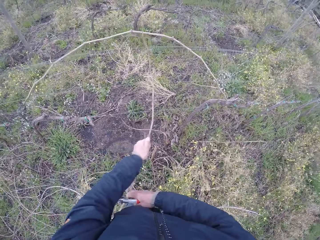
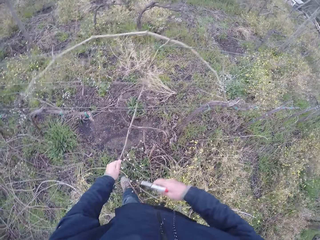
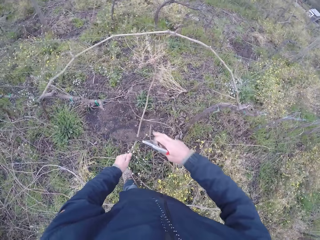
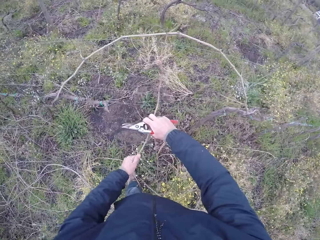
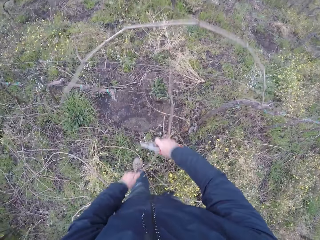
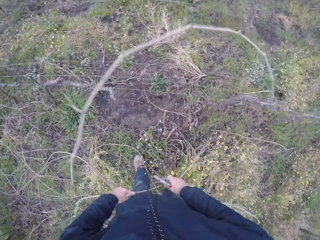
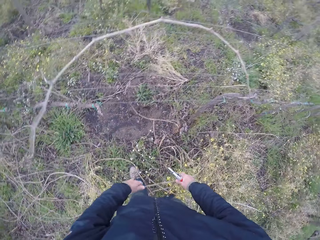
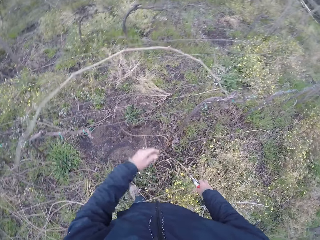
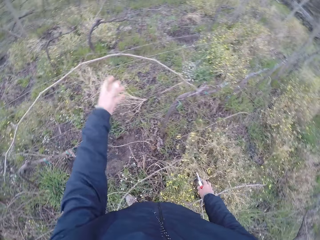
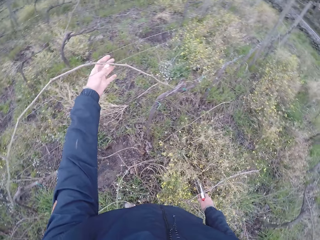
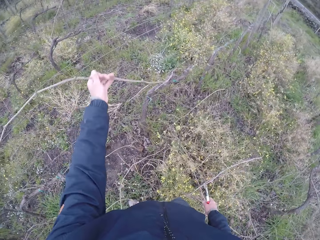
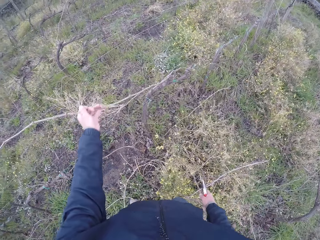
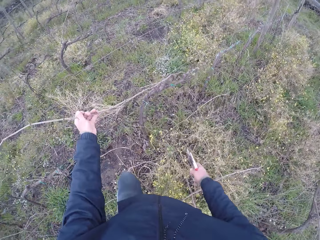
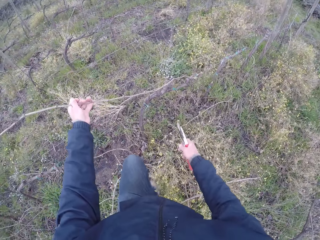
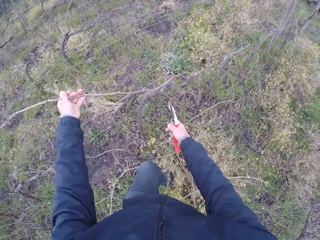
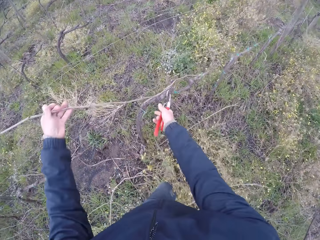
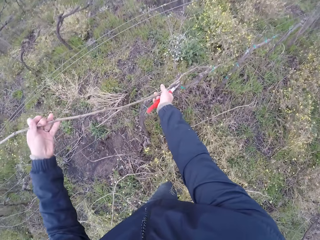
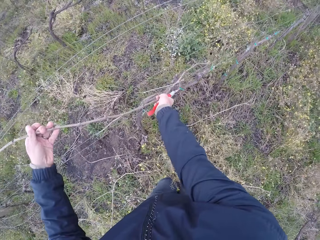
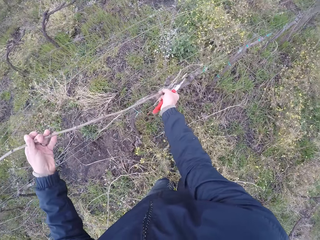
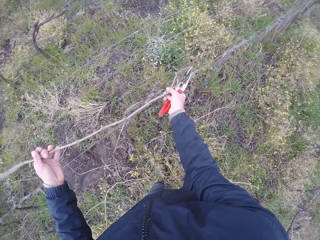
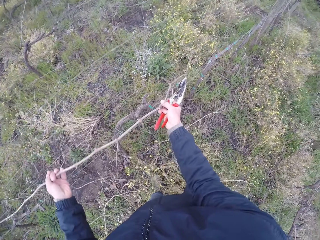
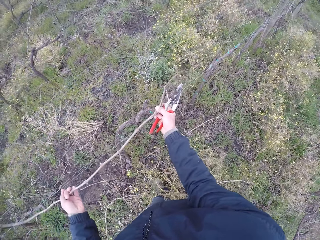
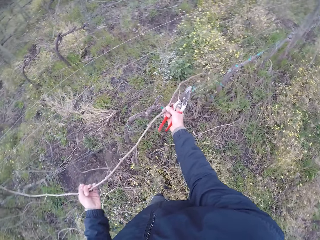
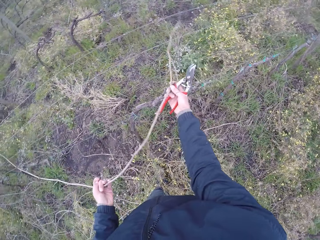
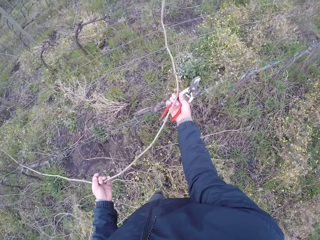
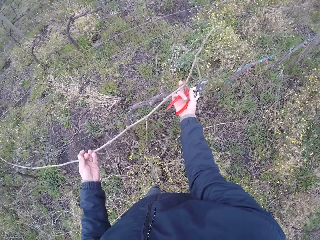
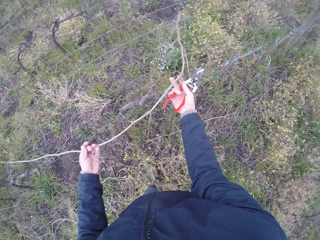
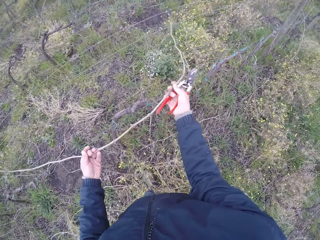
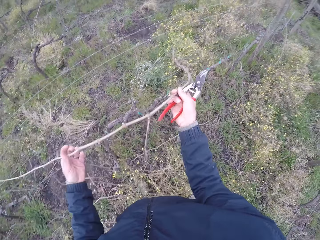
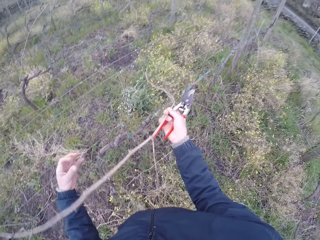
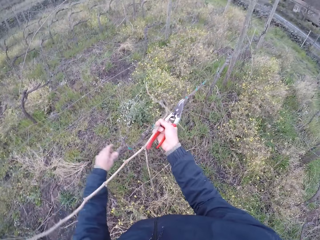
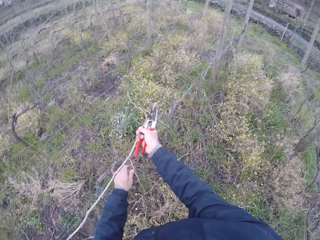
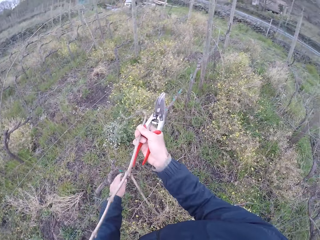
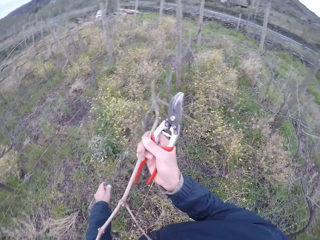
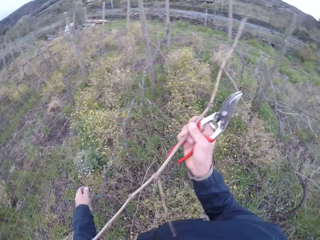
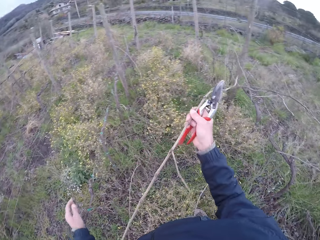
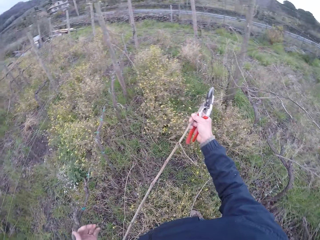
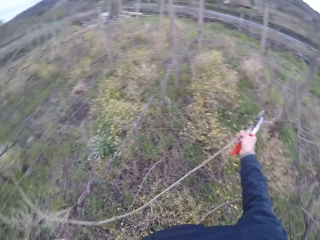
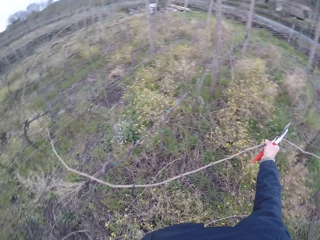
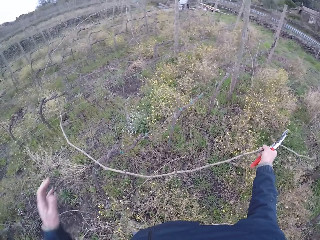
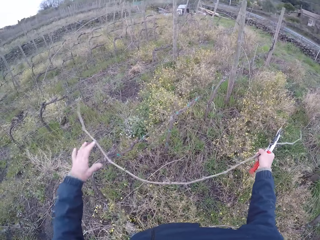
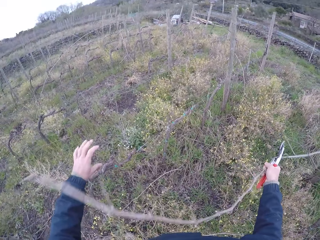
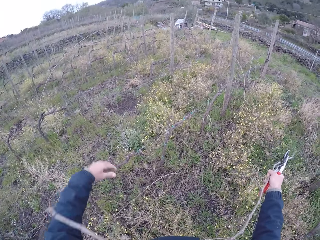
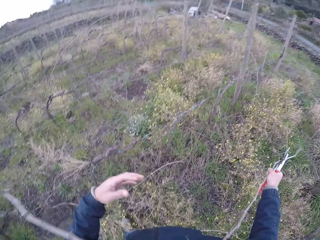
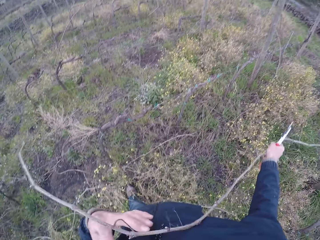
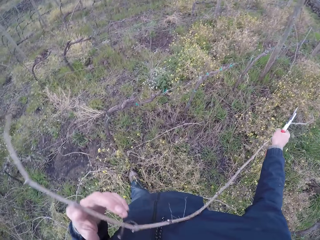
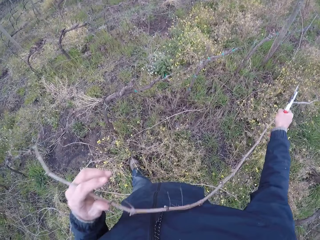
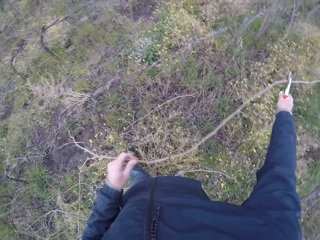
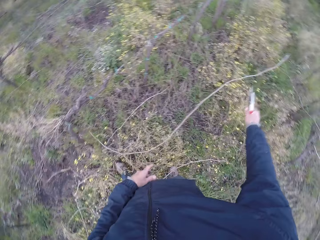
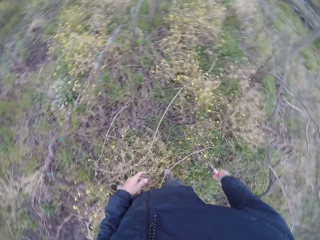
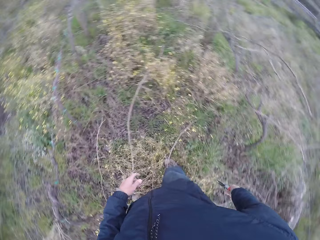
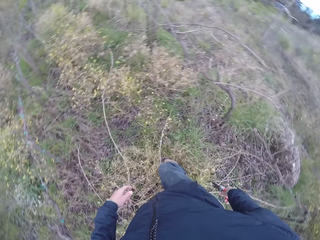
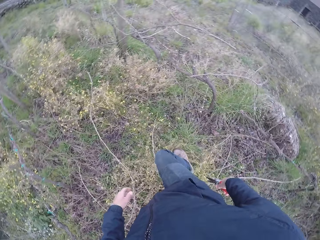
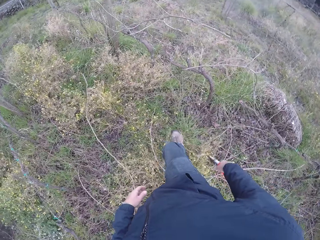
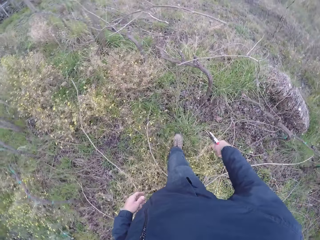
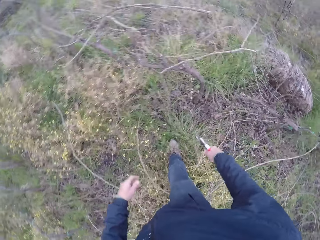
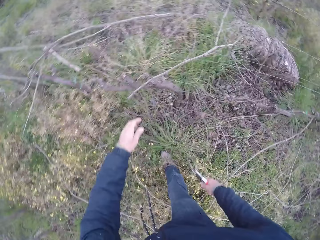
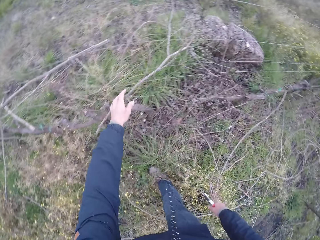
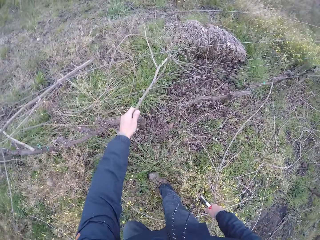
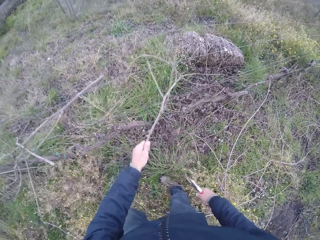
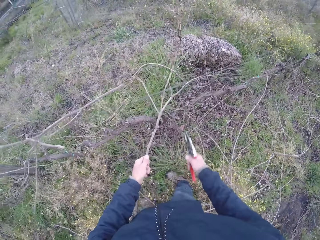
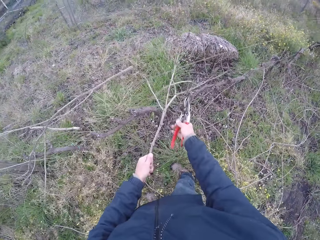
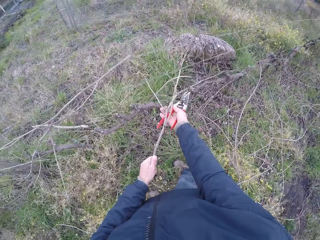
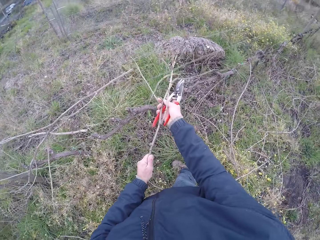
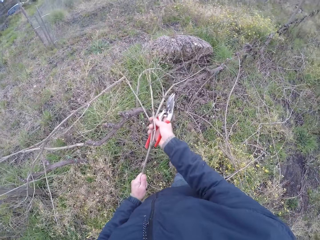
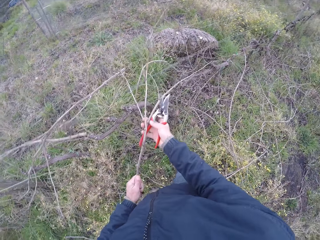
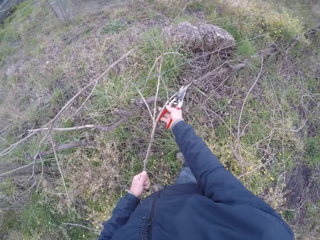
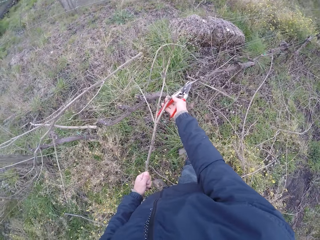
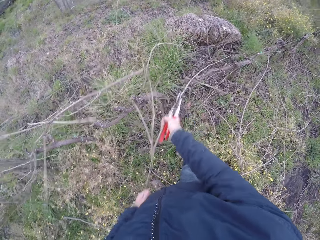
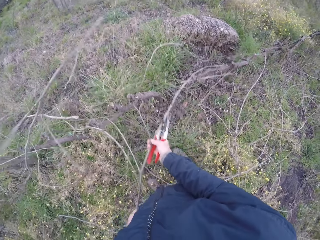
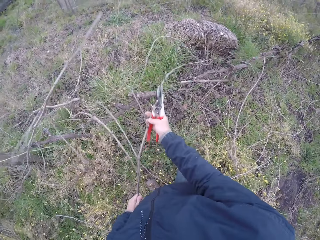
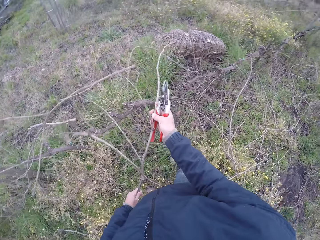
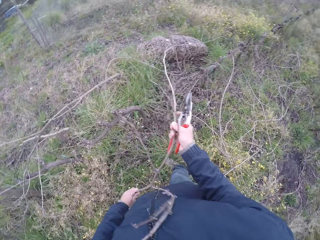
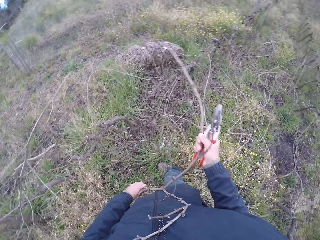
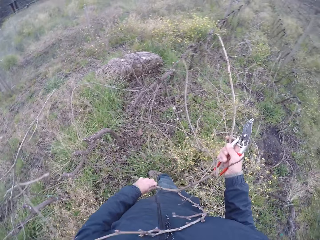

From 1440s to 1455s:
The camera wearer drops the branch on the ground with both hands. He holds a branch on the fence. He pulls the branch from the wire with his left hand. He places his right hand on the branch. He pulls the branch from the wire with both hands. He holds the wire with his left hand. He places his left hand on the branch in his right hand. He drops the branch on the ground with both hands. He pulls a branch from the wire with his left hand. He places his right hand on the branch in his left hand. He pulls the branch from the wire with both hands.

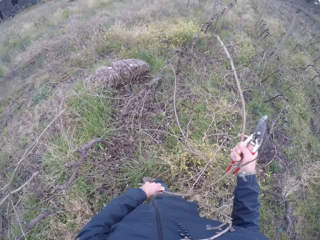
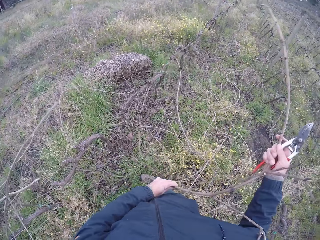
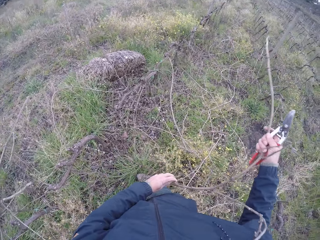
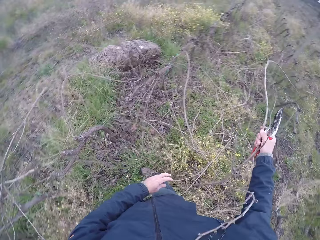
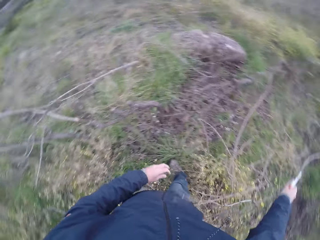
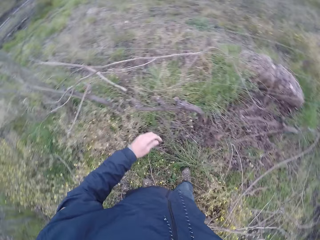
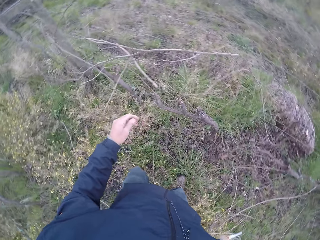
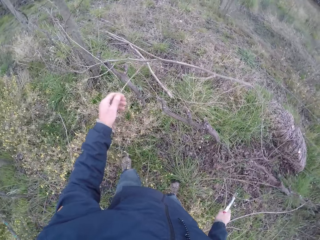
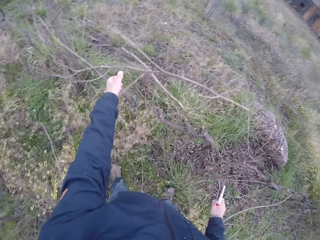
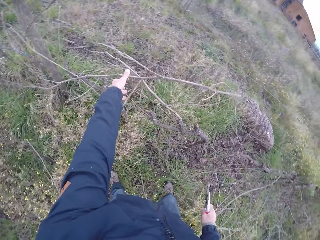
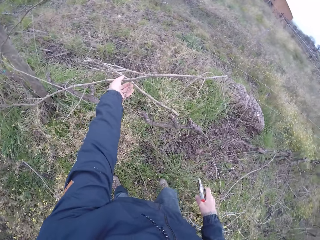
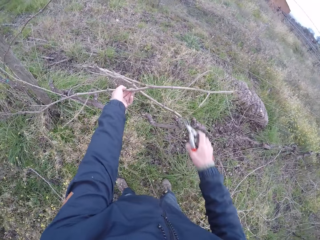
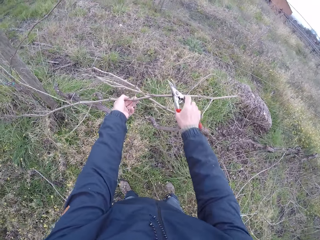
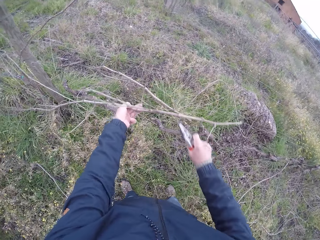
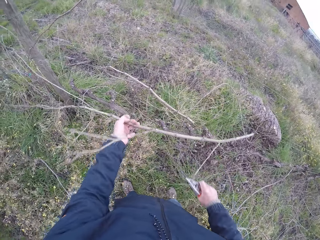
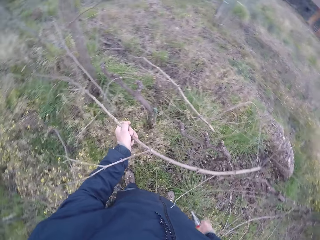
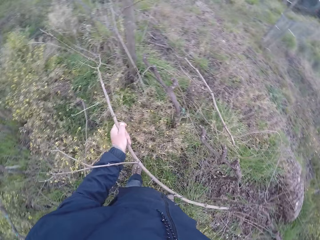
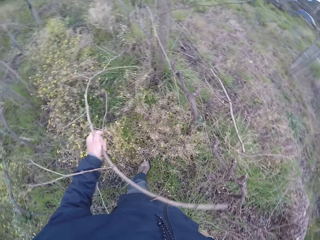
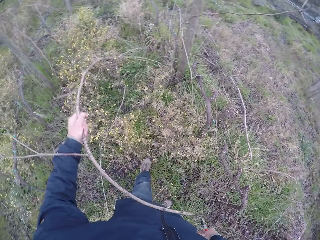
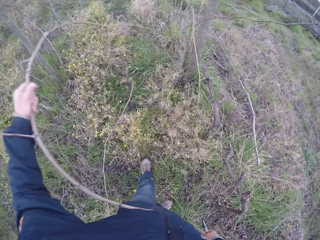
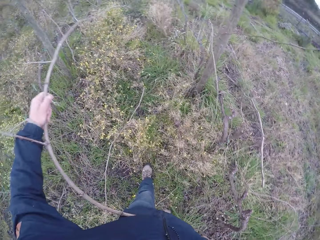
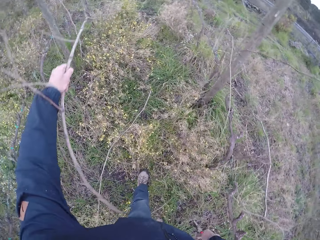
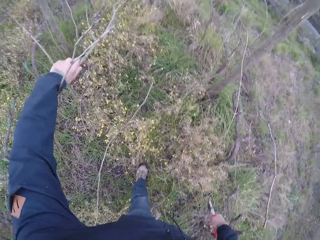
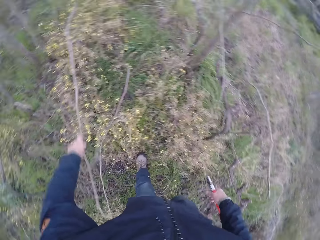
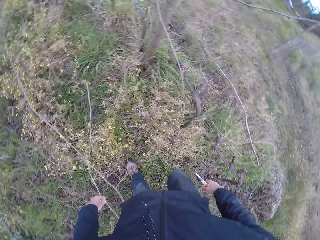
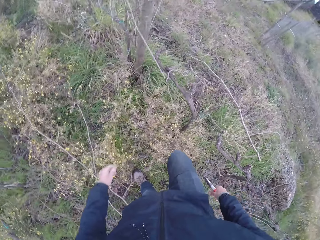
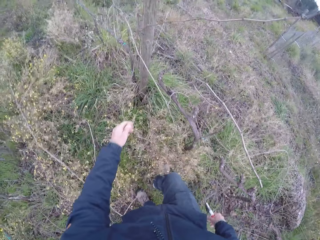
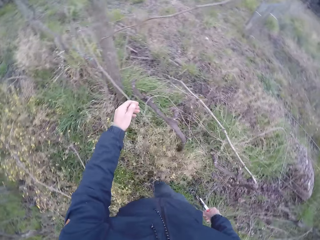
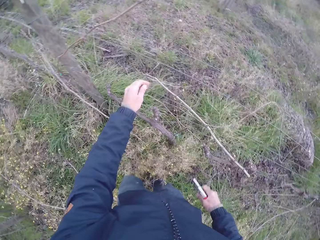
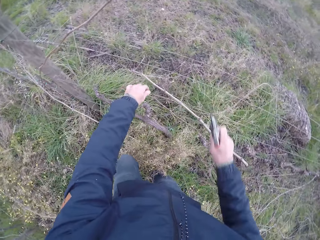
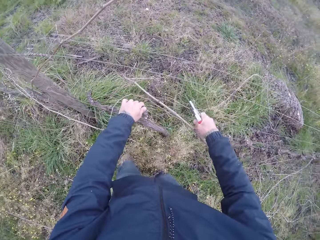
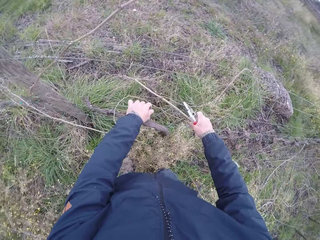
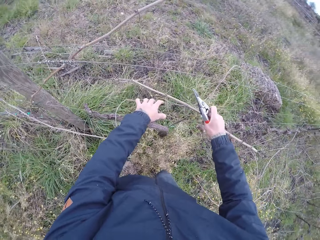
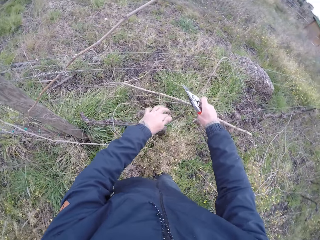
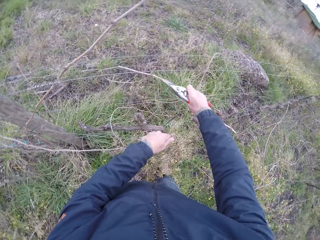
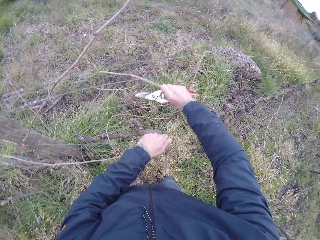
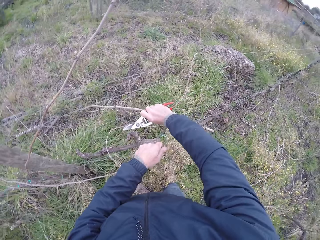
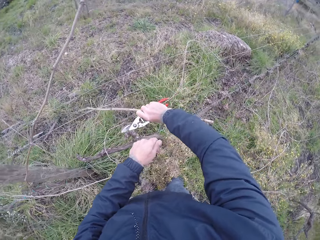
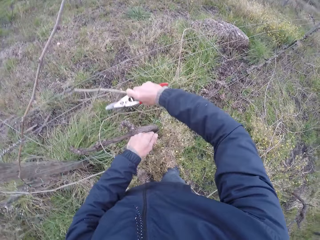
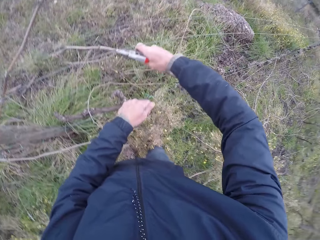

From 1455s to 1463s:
The camera wearer drops the branch on the ground with his right hand. He pulls a branch from the wire with his left hand. He touches the branch in his left hand with his right hand. He pulls the branch from the wire with both hands. He drops the branch on the ground with his right hand. He places his left hand on the wire. He pulls the branch from the wire with his right hand.
